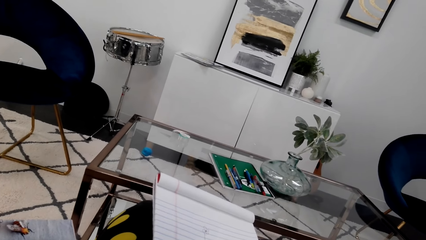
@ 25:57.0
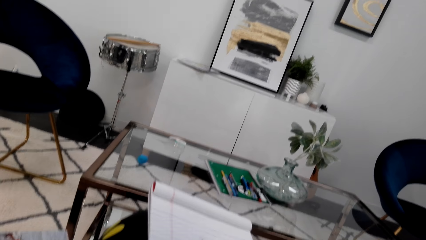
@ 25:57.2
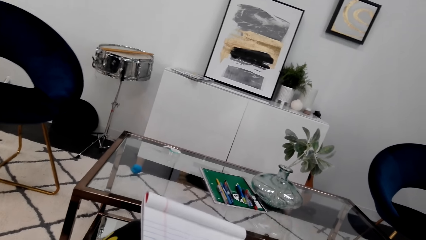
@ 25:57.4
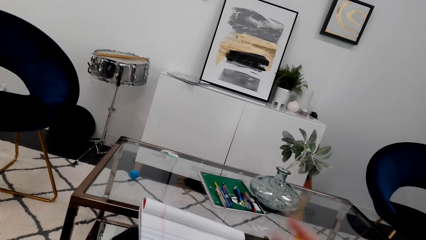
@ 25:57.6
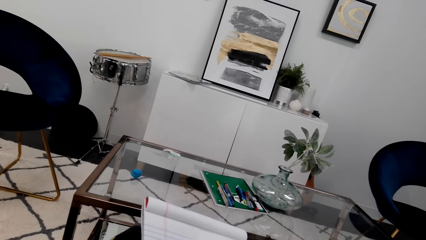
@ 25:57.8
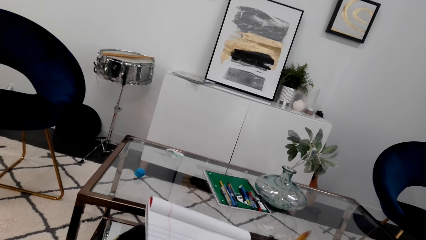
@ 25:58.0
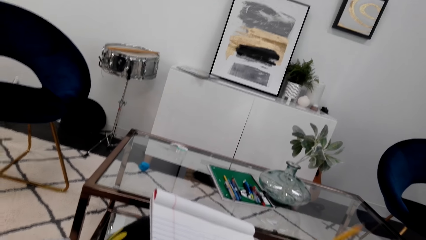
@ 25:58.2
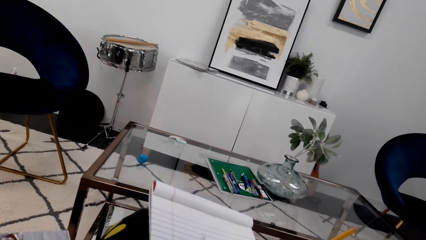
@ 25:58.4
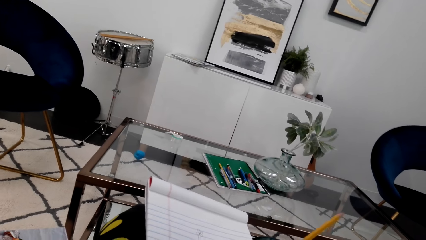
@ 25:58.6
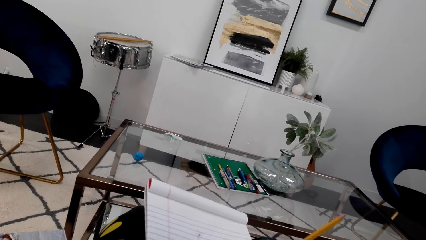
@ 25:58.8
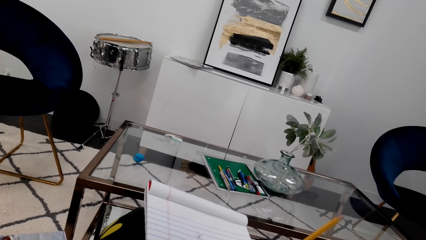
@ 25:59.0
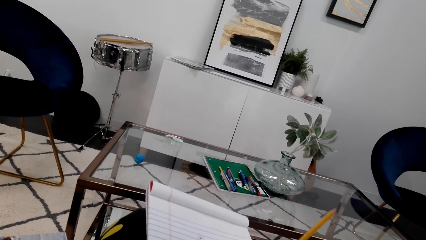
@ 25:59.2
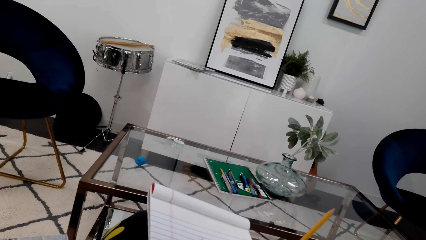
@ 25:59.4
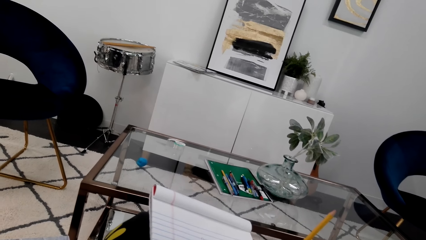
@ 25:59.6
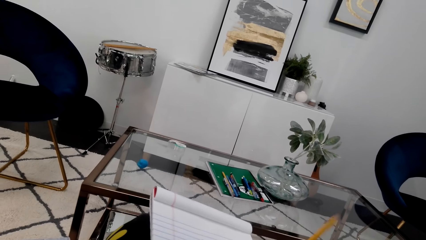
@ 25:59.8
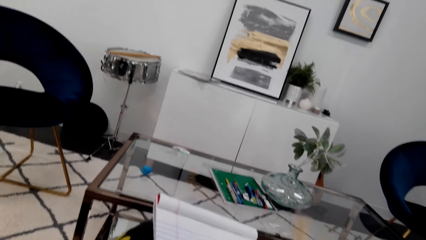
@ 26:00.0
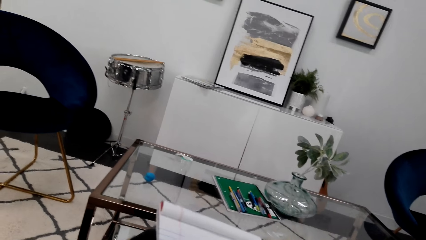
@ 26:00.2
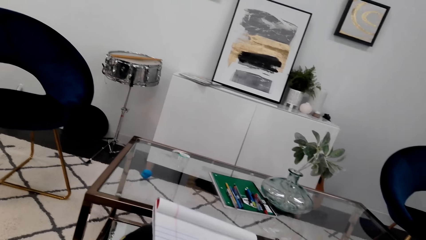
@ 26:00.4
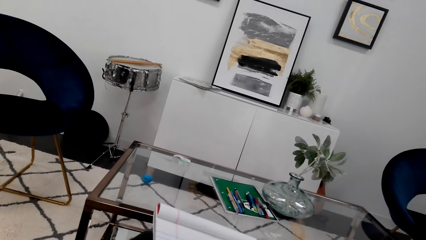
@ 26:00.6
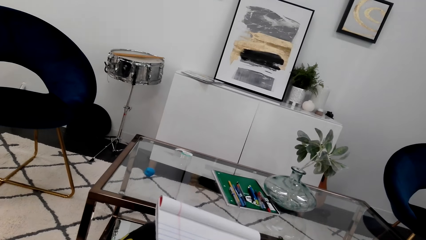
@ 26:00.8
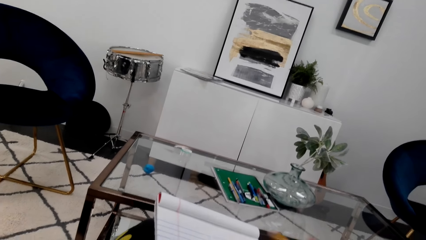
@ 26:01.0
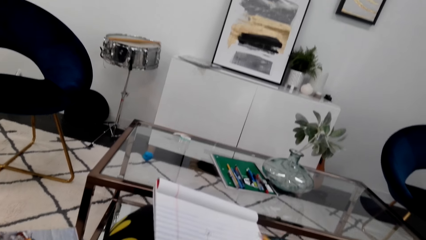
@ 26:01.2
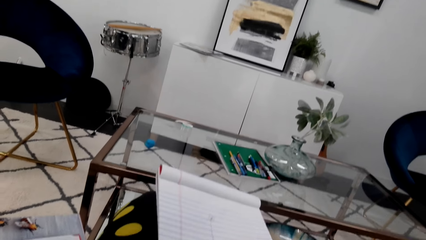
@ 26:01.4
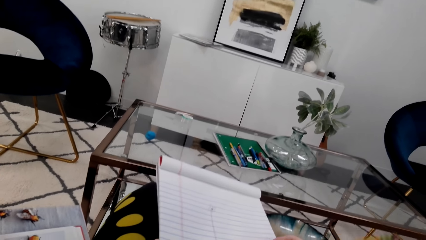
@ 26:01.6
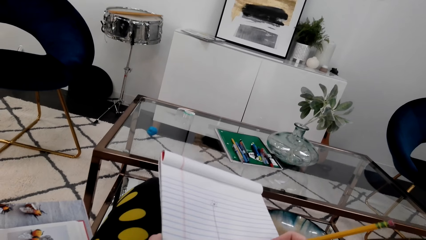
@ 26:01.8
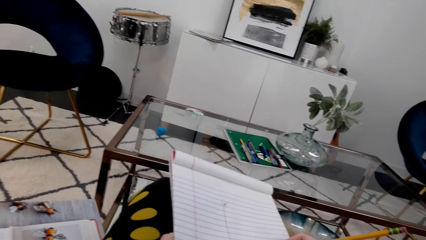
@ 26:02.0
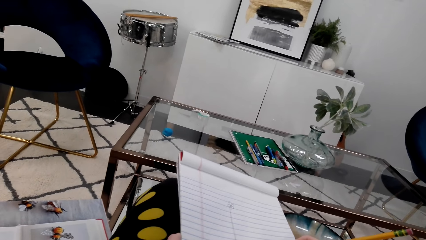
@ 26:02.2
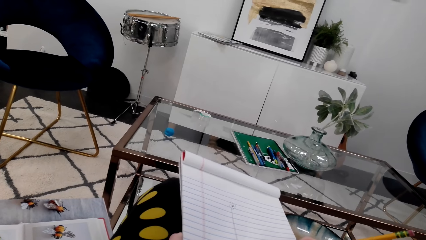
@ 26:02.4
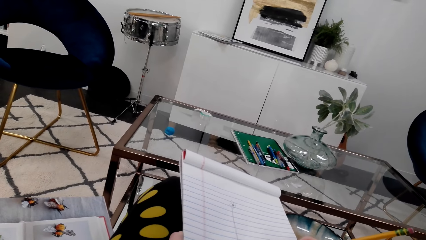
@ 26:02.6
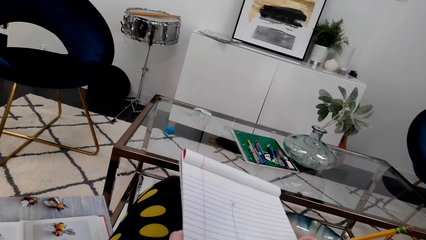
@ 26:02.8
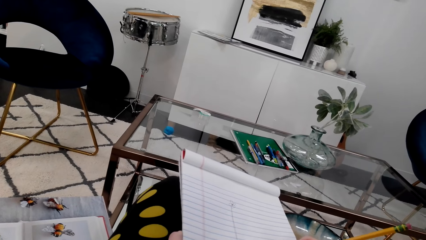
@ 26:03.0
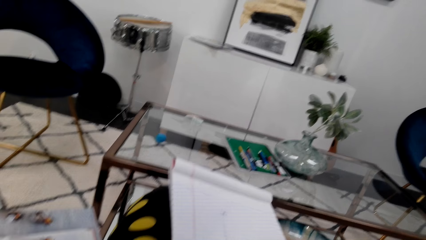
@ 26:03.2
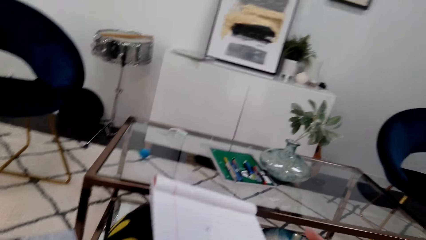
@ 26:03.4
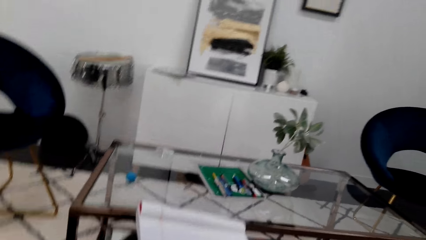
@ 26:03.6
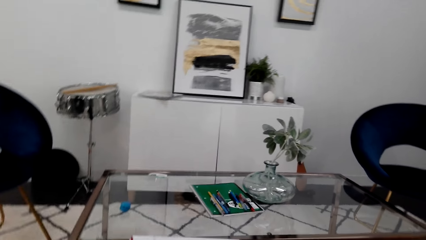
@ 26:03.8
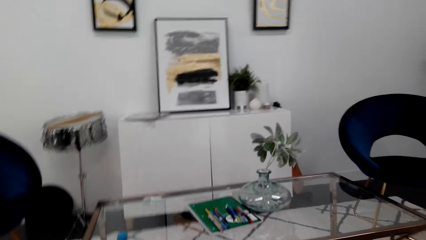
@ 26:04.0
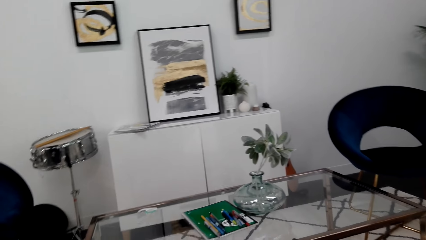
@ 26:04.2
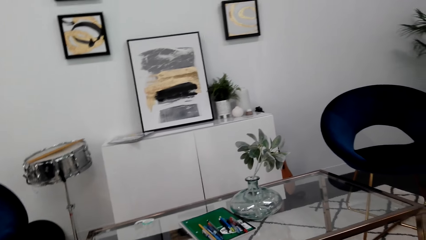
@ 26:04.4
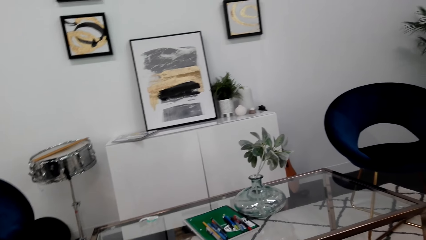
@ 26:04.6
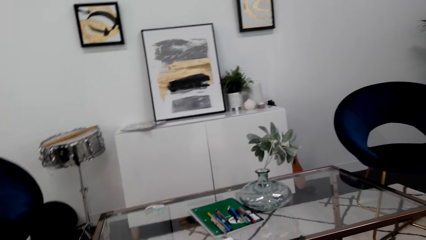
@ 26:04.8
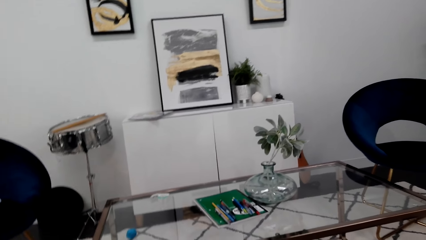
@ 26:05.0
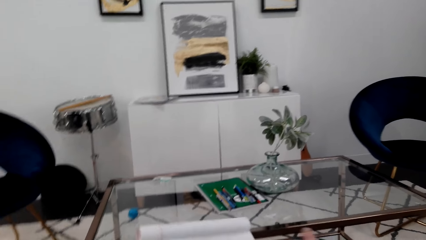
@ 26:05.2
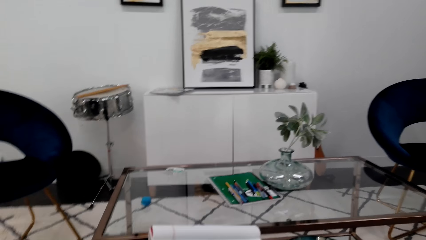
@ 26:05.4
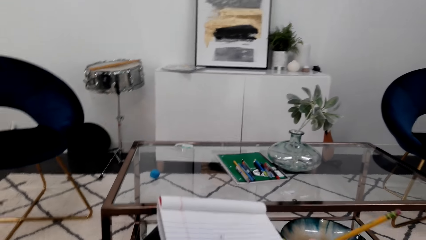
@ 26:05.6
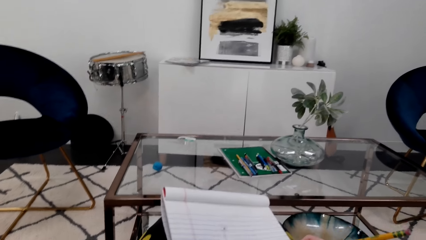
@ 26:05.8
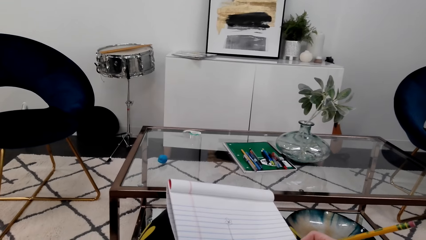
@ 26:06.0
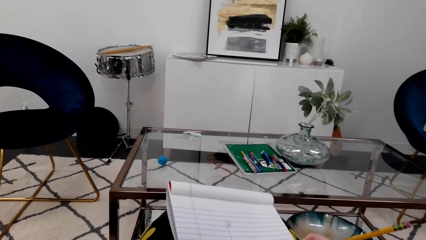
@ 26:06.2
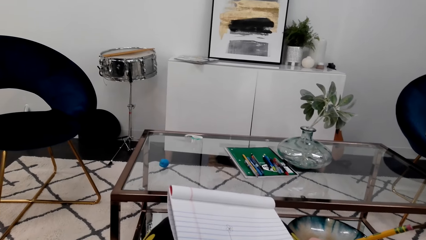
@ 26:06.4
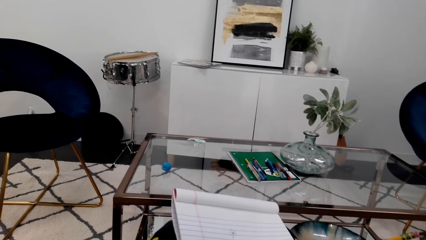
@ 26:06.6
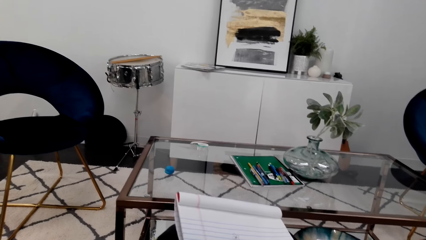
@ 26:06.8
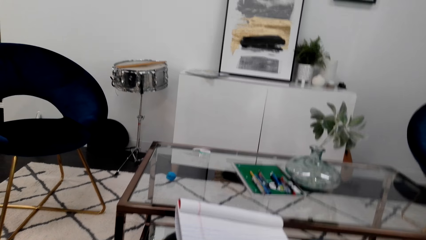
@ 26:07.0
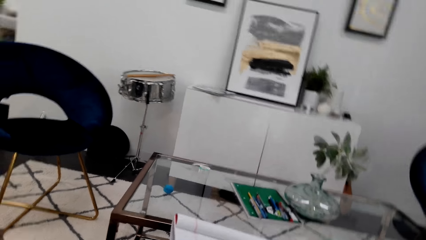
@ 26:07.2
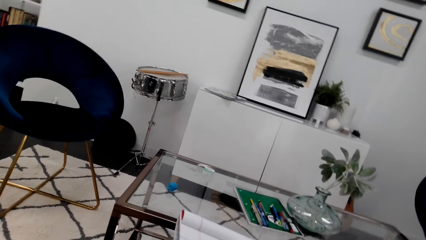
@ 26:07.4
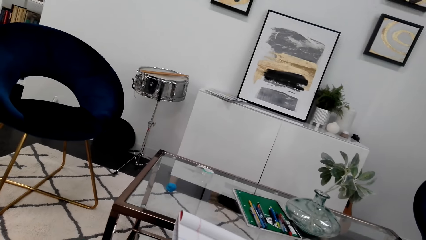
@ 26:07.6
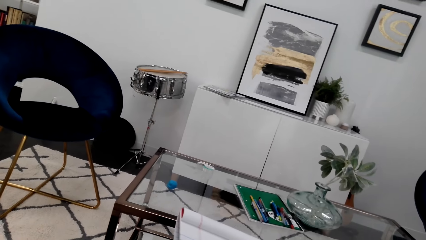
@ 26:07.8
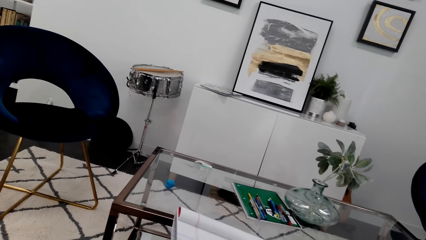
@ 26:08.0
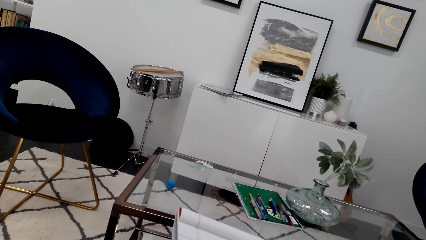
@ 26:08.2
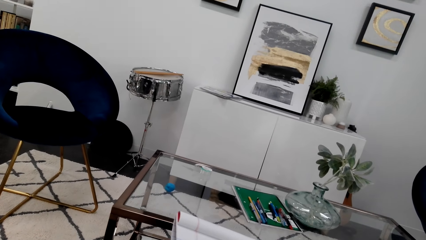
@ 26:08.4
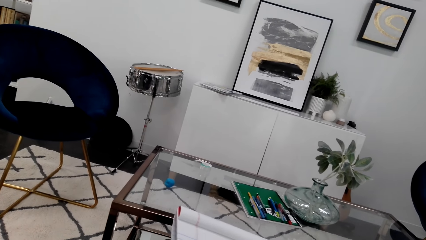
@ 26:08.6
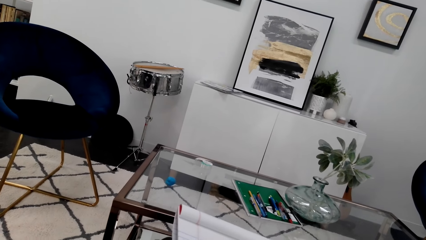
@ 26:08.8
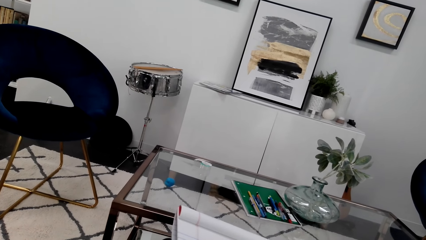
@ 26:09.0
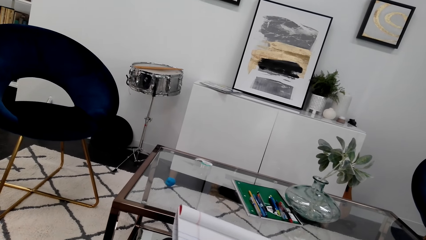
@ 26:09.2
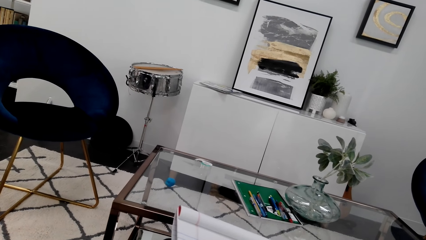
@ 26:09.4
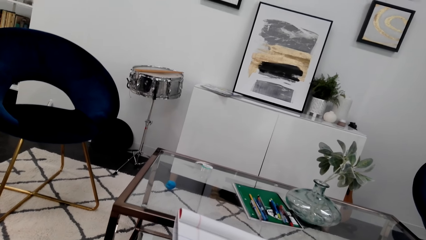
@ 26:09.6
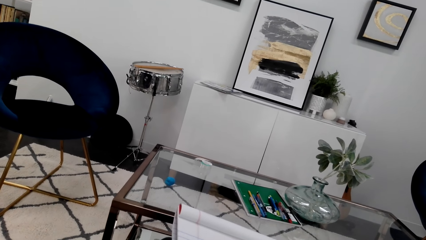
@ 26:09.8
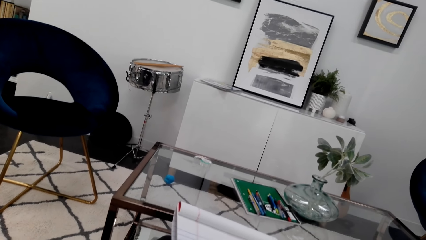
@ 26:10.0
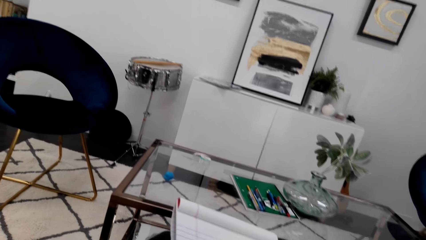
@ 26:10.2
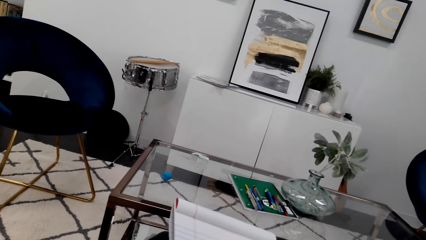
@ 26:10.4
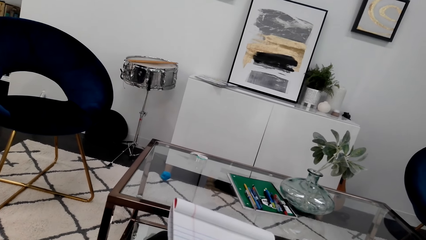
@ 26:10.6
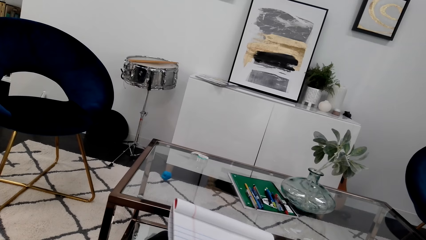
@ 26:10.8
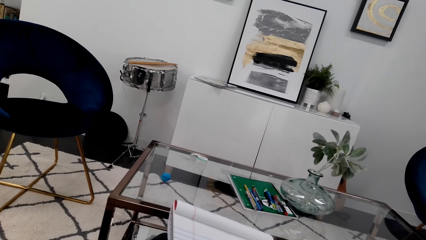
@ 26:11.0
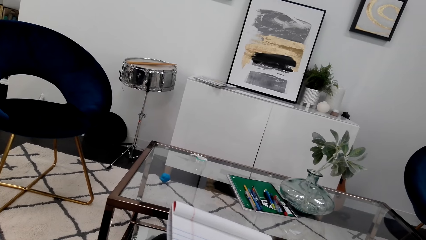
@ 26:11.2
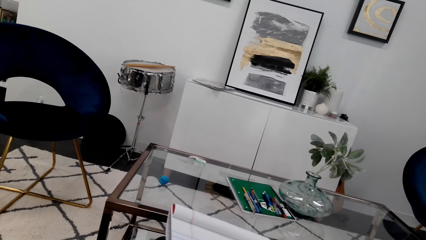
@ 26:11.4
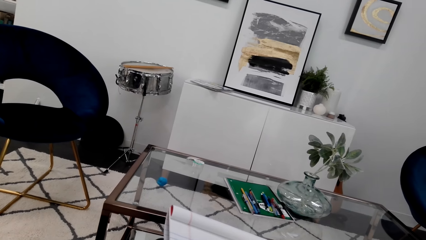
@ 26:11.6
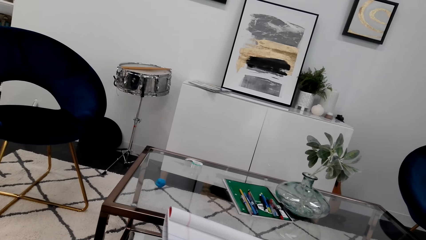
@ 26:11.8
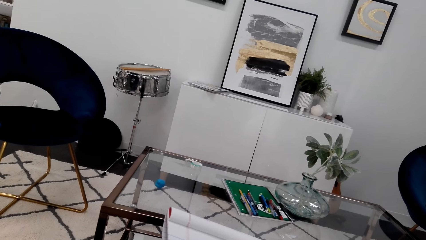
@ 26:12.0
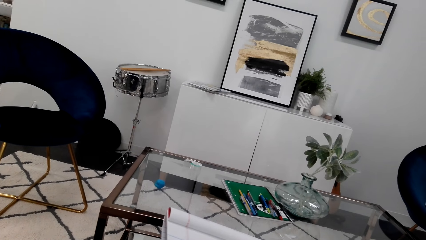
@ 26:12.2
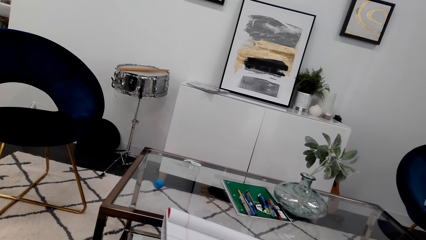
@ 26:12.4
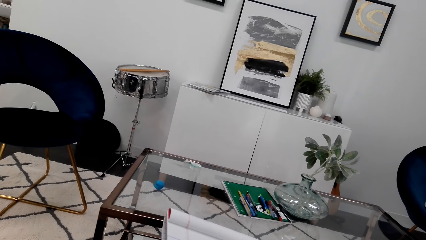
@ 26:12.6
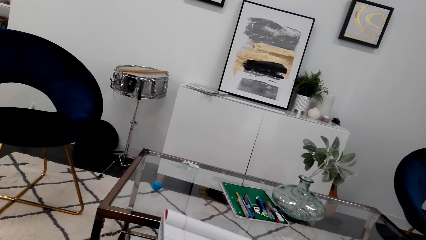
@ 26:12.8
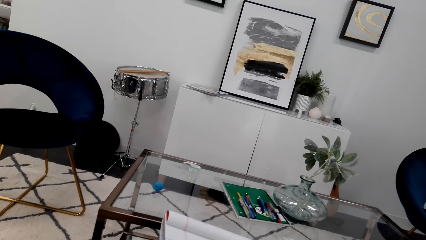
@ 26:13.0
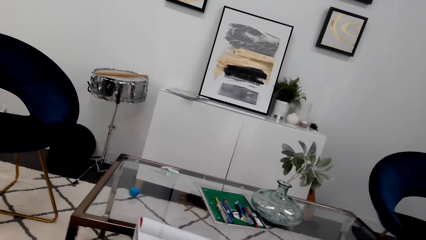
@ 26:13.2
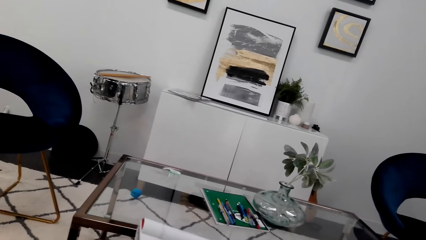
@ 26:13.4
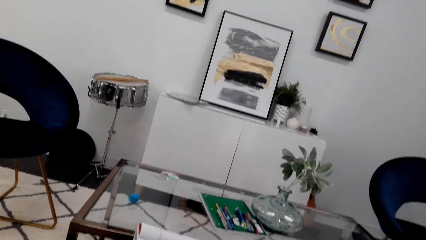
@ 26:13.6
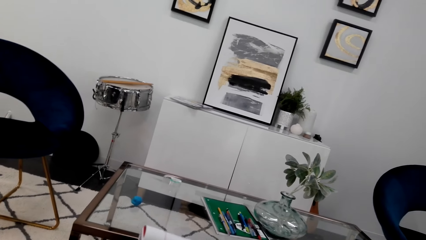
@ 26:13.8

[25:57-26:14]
The camera wearer erases the drawing. They wipe rubber dust off the notebook. They draw on the notebook.
